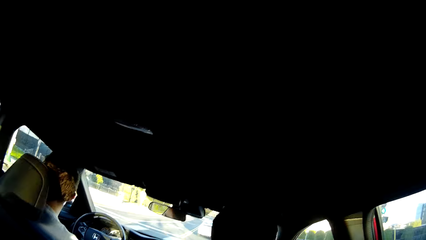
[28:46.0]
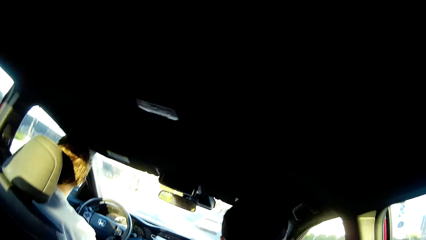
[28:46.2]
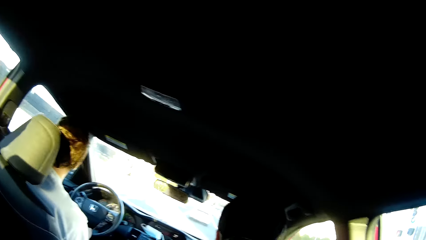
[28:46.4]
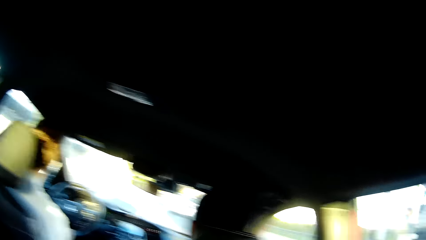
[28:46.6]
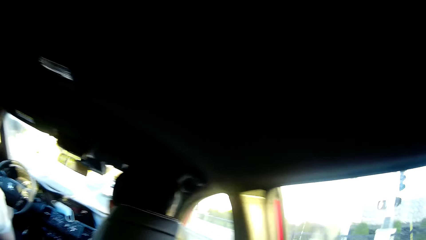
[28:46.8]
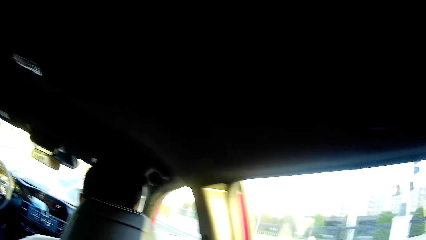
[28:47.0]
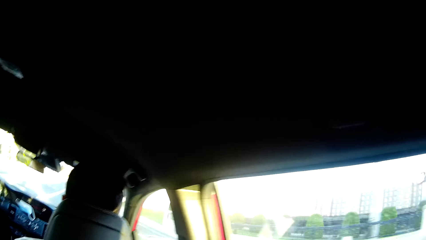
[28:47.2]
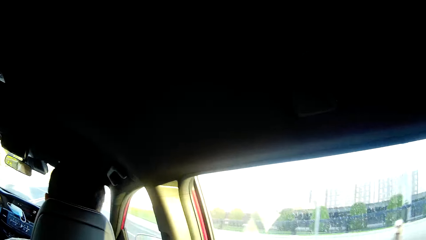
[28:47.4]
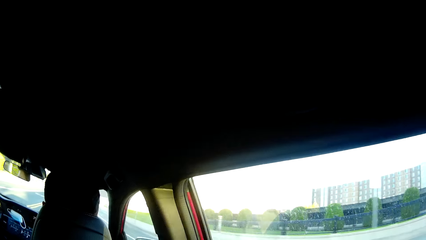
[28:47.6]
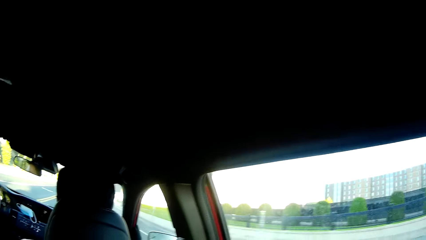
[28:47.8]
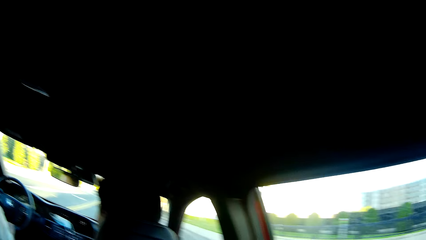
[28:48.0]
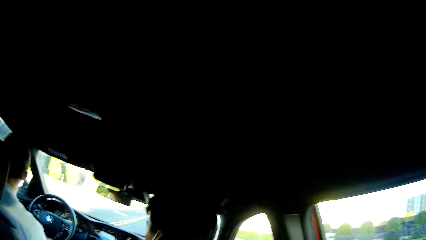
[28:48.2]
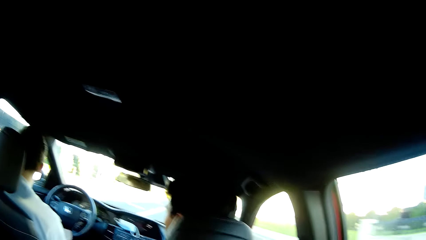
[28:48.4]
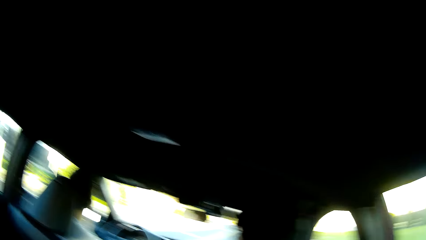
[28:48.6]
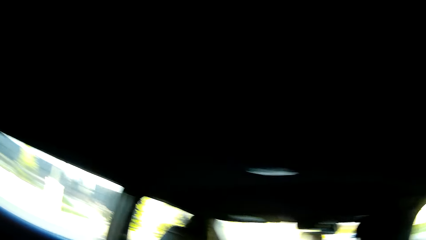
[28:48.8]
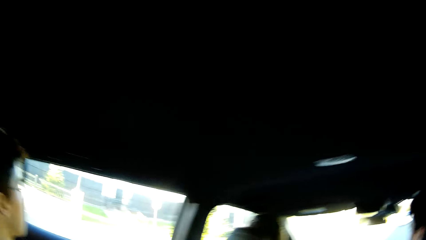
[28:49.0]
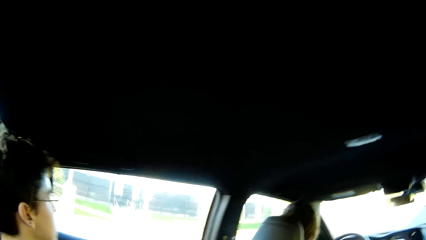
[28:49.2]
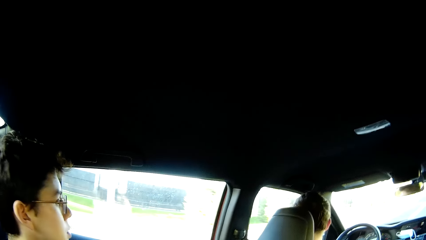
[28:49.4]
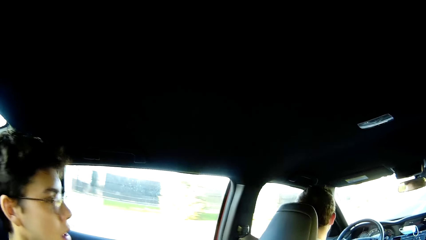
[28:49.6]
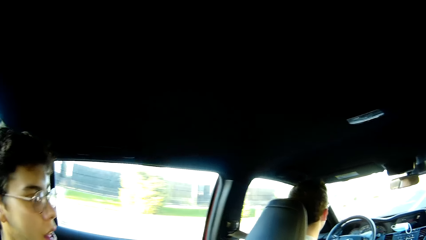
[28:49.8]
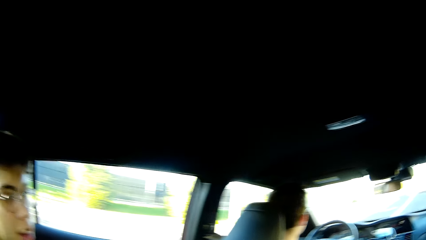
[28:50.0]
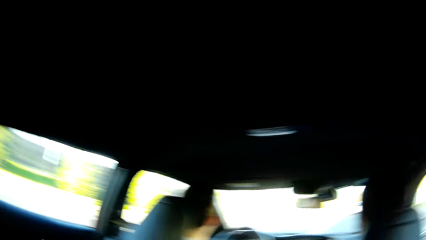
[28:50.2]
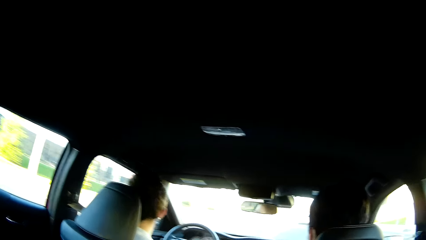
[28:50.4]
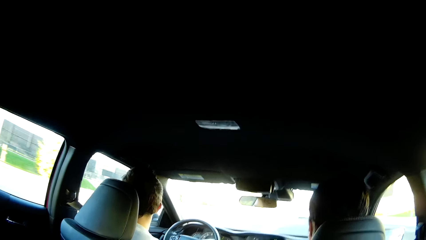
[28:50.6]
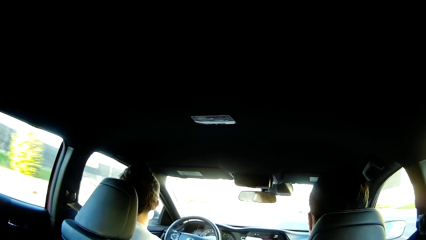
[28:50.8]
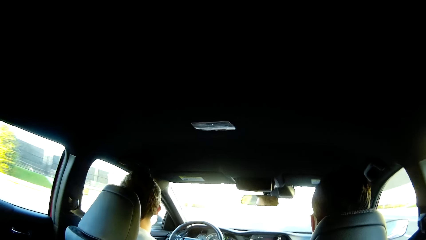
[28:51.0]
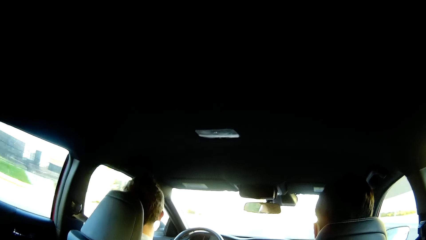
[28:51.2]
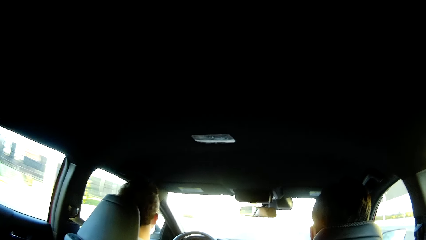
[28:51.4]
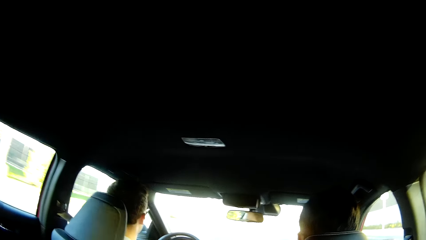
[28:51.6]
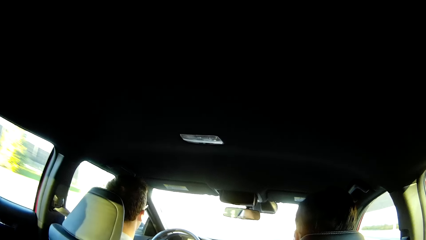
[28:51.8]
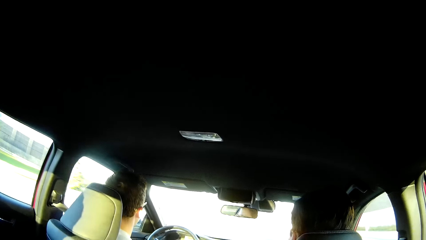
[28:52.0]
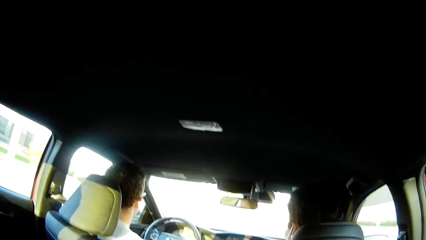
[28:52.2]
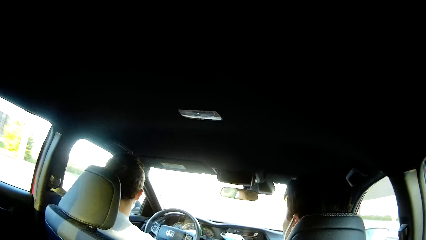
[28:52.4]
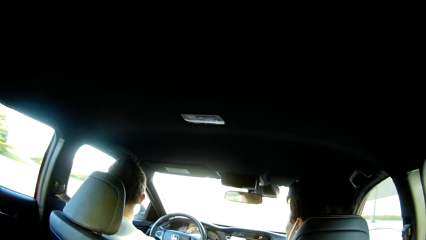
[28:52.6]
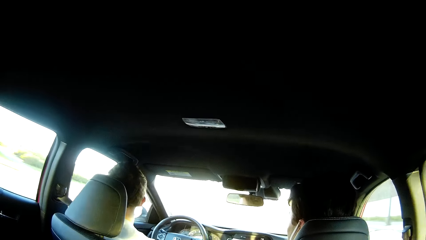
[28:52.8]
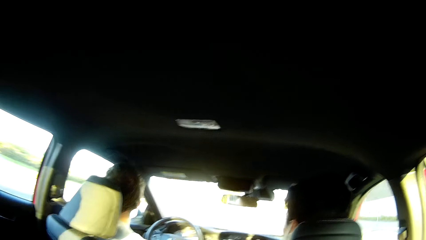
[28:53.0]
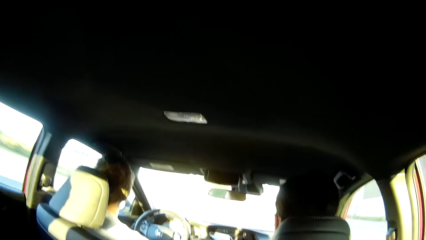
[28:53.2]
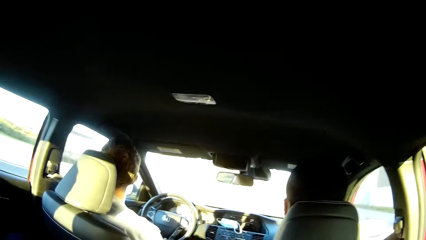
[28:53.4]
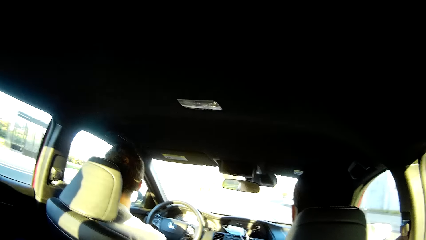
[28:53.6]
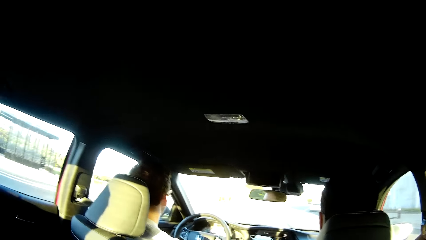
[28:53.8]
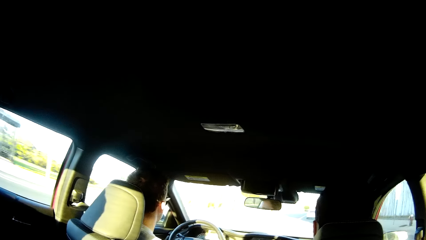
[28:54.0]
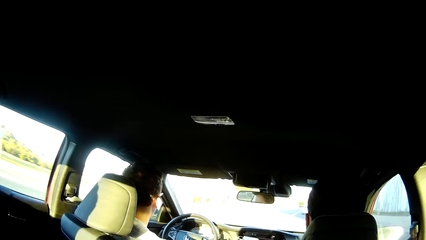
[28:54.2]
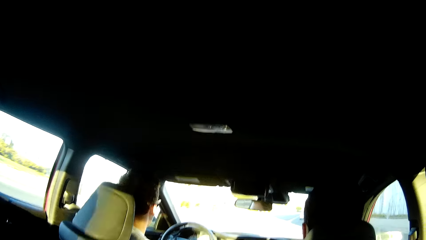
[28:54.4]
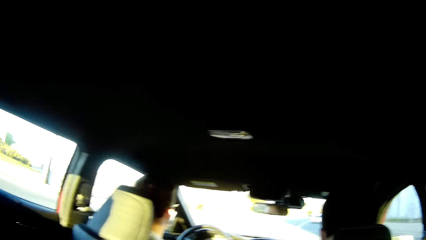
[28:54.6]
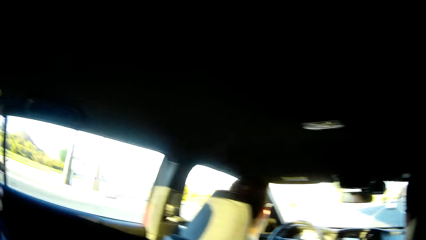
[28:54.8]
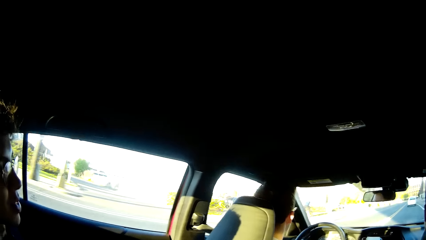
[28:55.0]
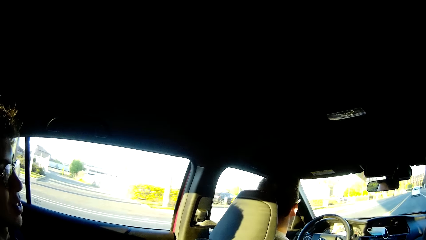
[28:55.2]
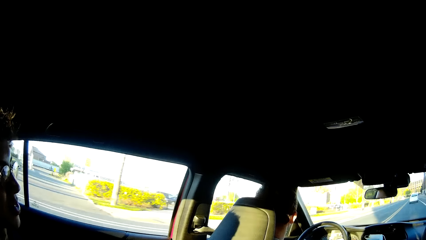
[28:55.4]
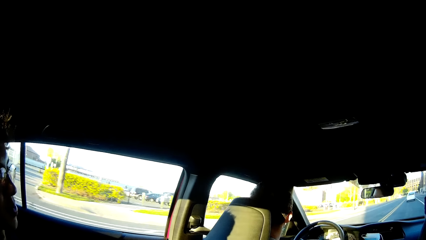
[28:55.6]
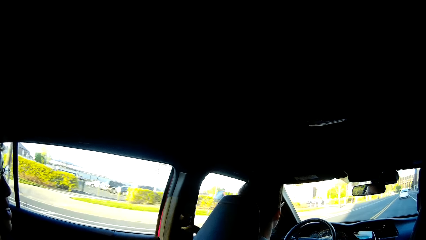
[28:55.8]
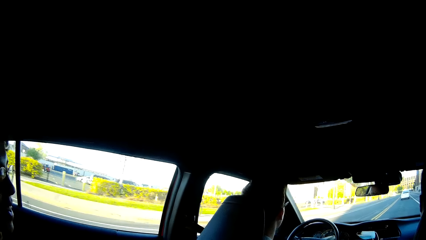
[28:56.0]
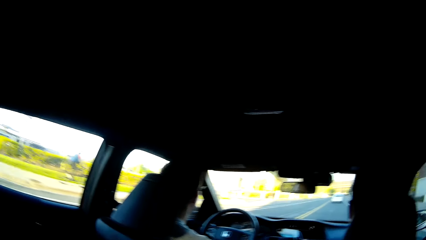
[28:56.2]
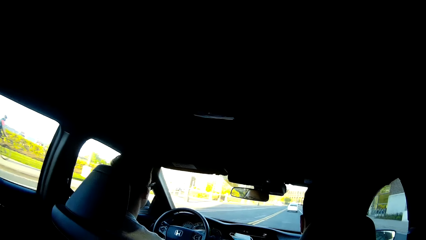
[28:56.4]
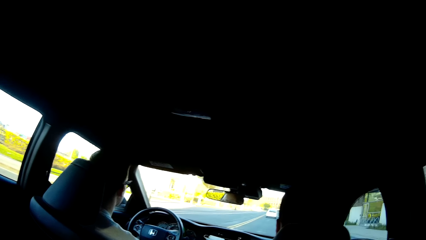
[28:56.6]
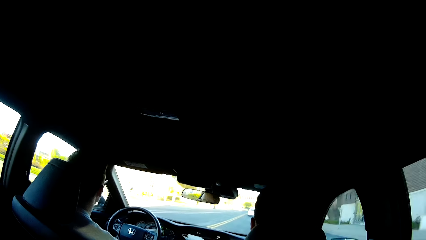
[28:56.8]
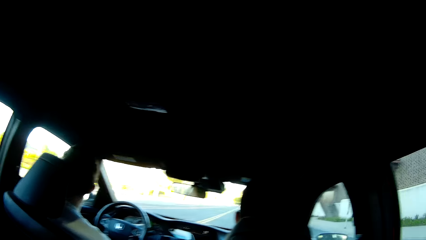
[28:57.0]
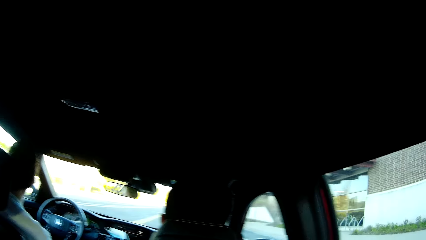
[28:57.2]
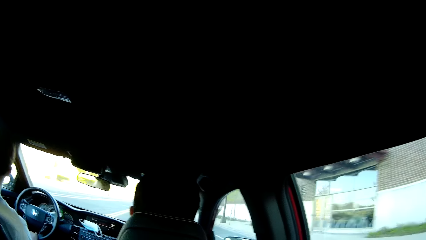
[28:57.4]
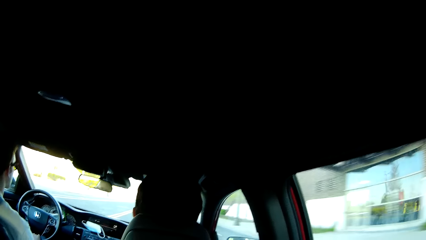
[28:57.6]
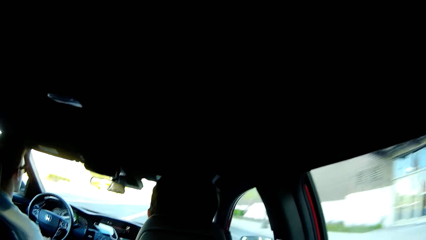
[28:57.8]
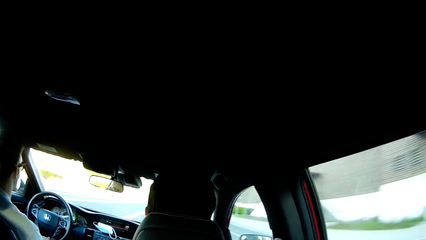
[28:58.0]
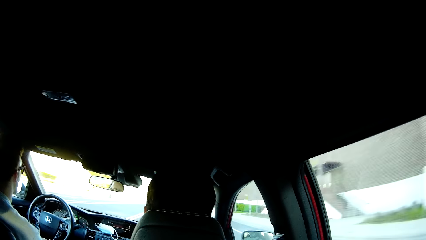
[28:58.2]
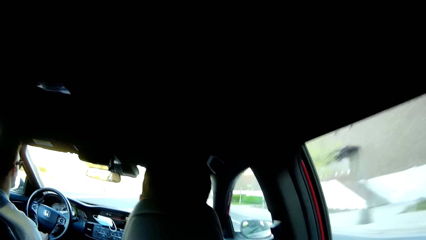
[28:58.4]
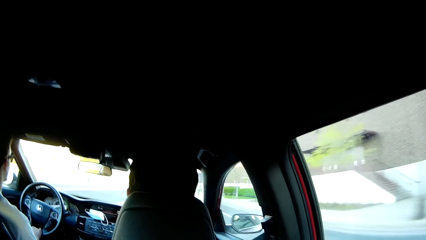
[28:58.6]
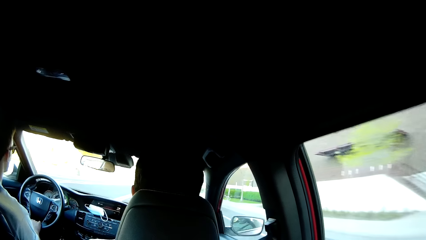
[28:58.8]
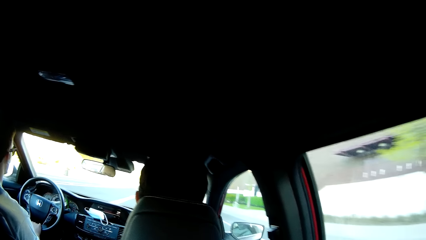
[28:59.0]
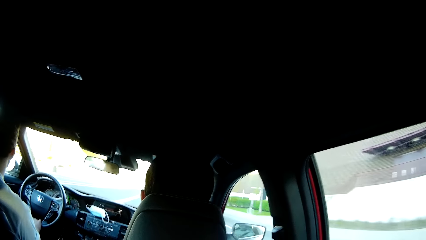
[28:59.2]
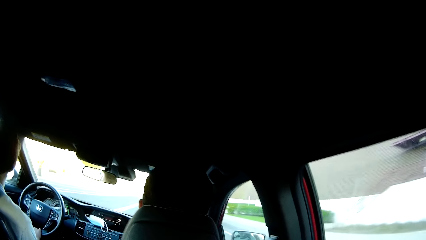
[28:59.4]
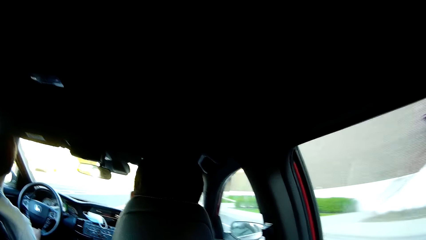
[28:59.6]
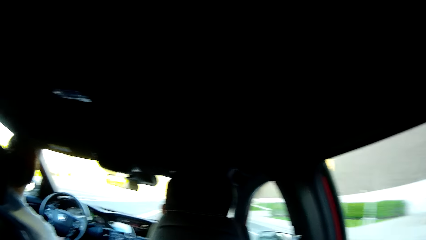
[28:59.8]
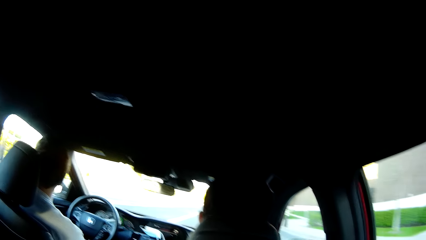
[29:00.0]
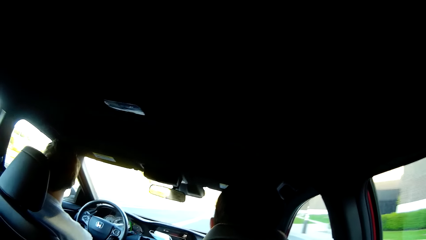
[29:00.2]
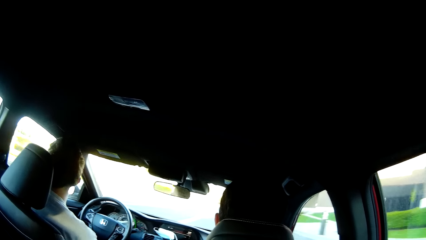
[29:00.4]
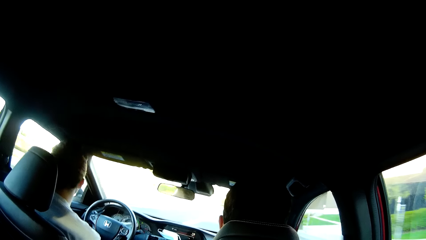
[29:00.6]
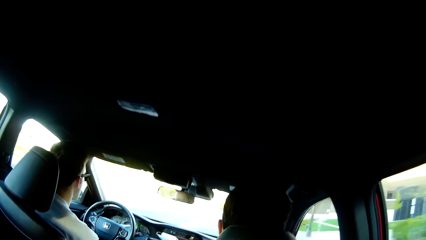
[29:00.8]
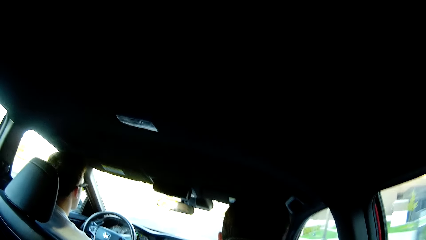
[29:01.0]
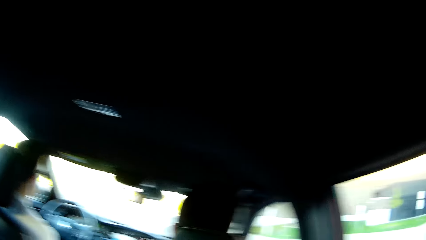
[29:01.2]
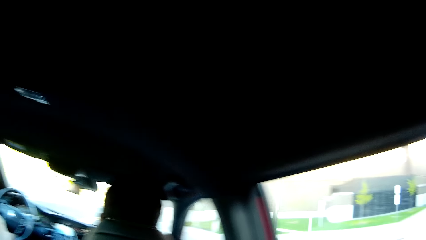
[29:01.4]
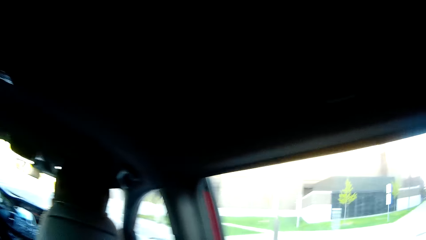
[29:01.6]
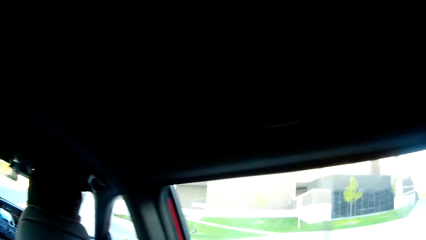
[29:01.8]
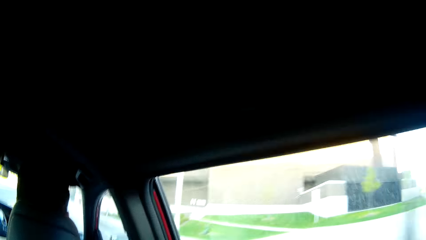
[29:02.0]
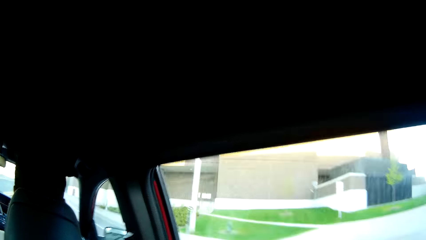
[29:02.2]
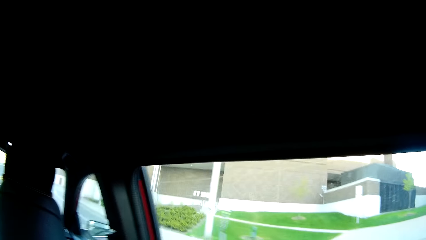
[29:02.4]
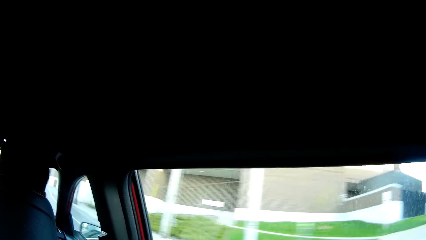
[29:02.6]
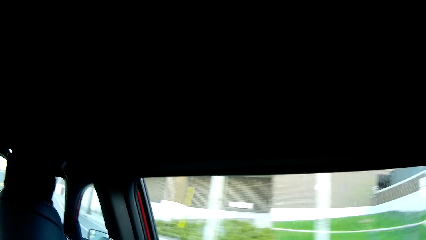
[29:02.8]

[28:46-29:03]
The camera wearer converses with a man. They look around and converse with the man. They converse with the man again. They look outside the car window and converse with the man.
